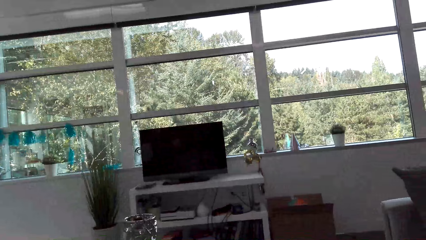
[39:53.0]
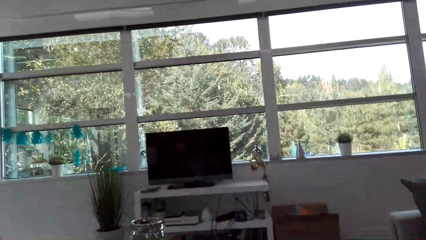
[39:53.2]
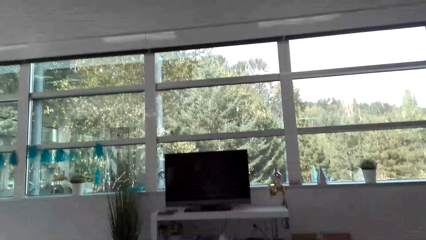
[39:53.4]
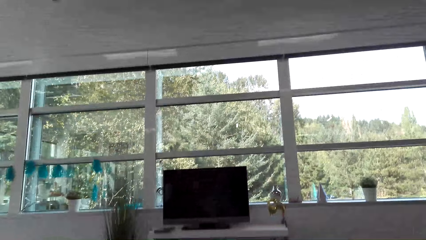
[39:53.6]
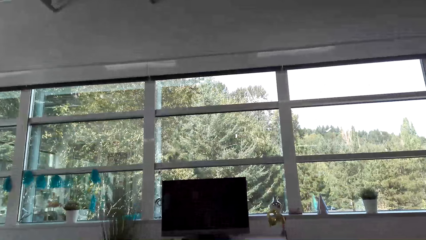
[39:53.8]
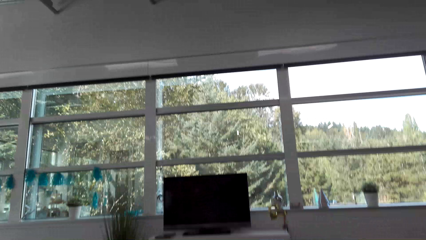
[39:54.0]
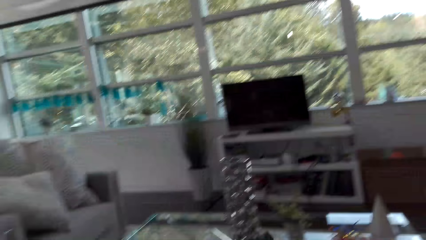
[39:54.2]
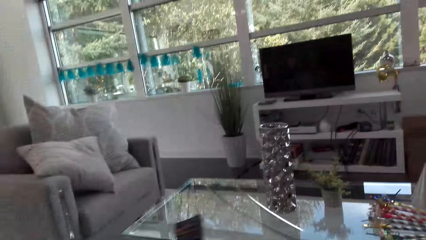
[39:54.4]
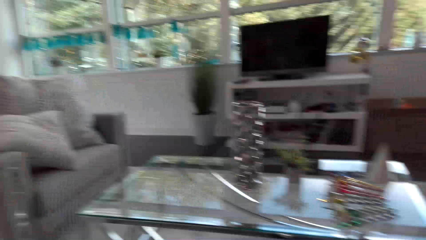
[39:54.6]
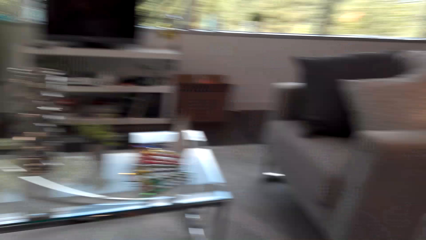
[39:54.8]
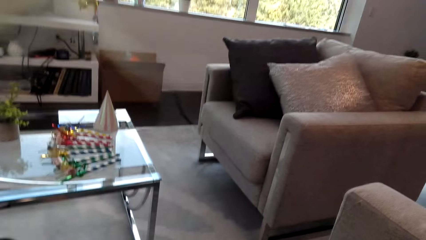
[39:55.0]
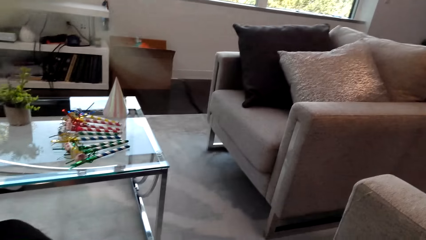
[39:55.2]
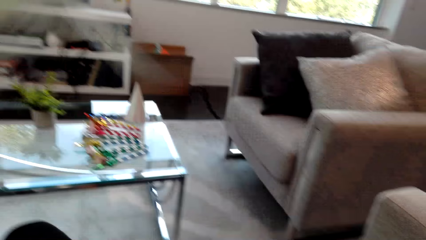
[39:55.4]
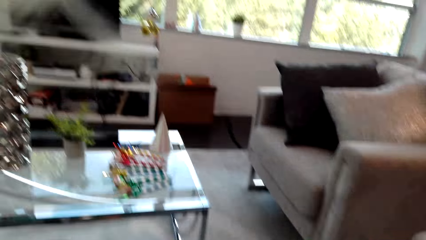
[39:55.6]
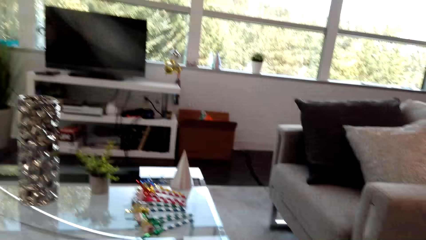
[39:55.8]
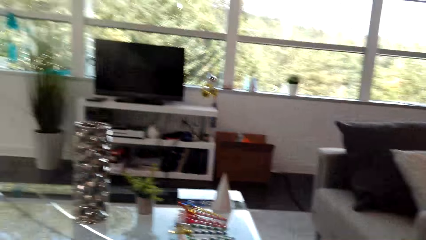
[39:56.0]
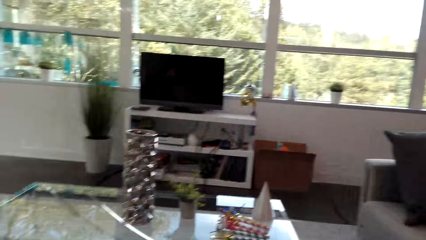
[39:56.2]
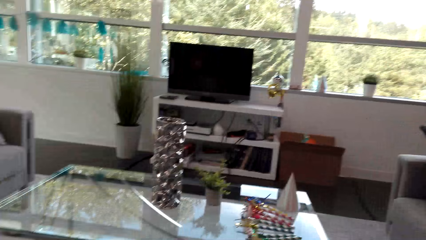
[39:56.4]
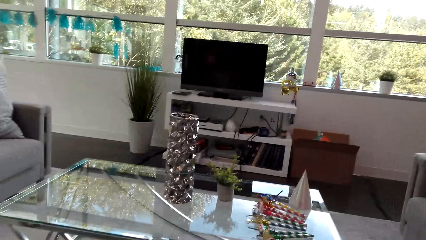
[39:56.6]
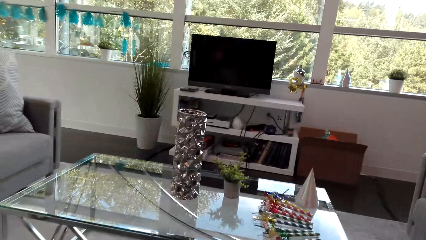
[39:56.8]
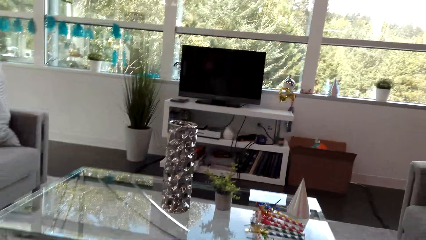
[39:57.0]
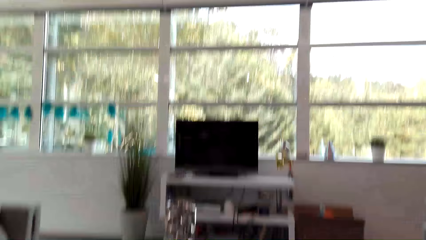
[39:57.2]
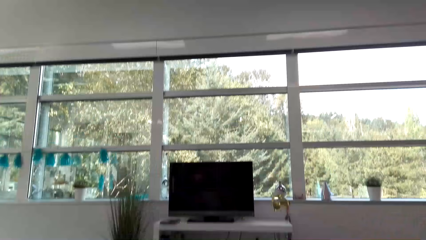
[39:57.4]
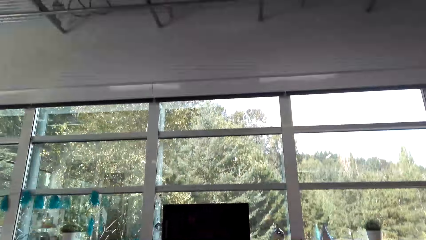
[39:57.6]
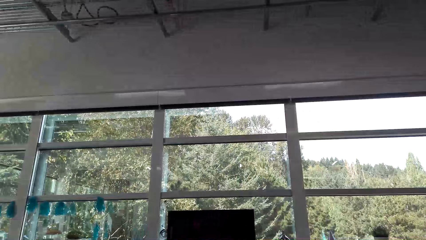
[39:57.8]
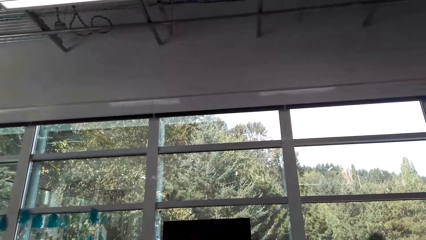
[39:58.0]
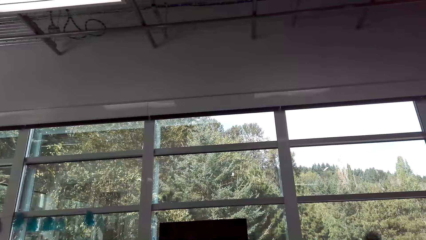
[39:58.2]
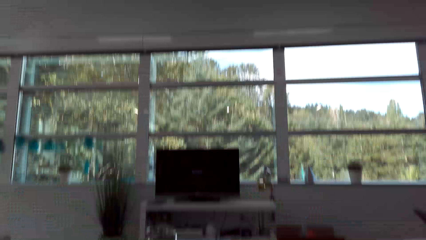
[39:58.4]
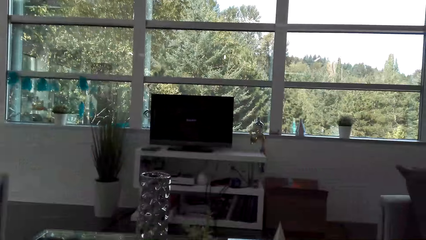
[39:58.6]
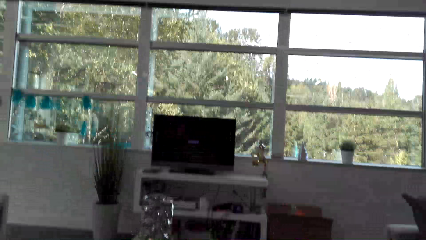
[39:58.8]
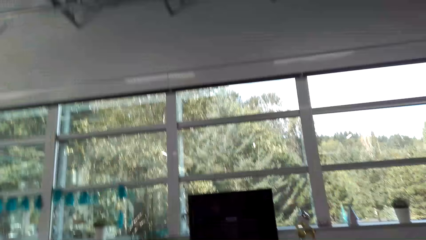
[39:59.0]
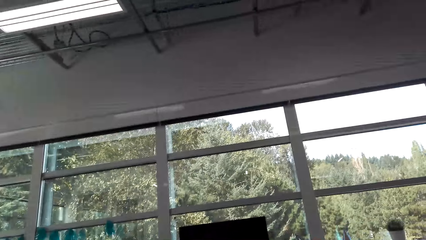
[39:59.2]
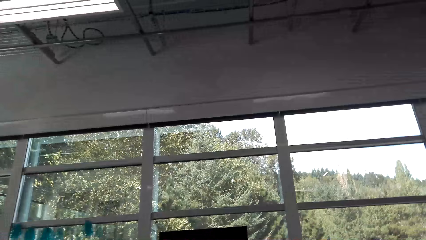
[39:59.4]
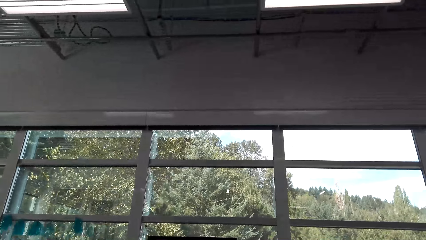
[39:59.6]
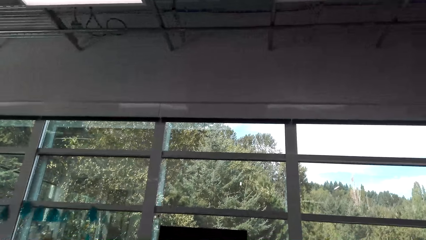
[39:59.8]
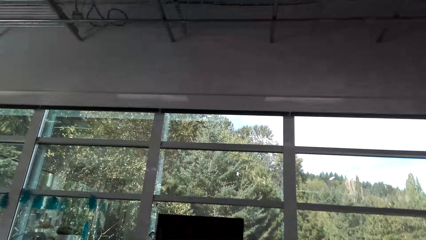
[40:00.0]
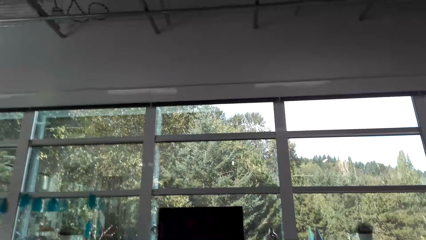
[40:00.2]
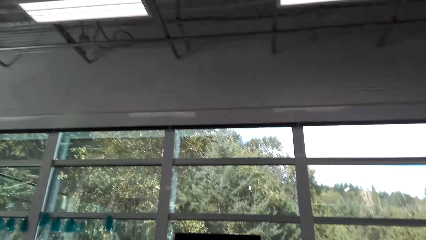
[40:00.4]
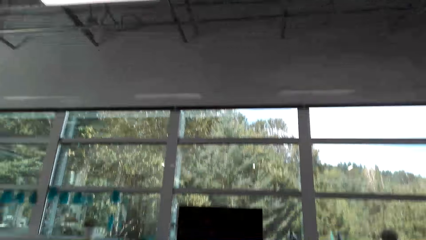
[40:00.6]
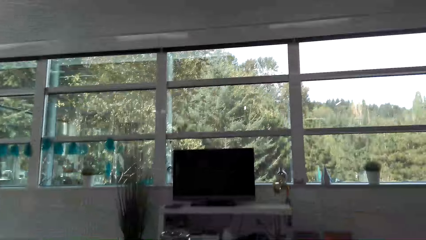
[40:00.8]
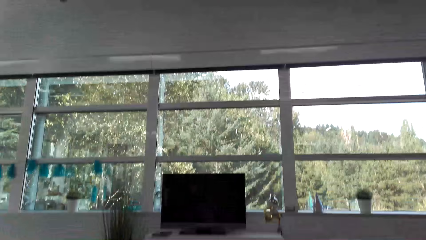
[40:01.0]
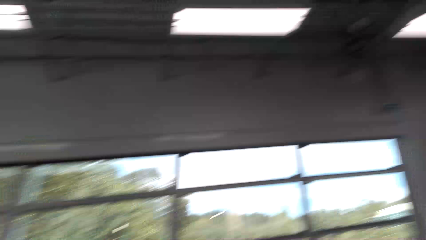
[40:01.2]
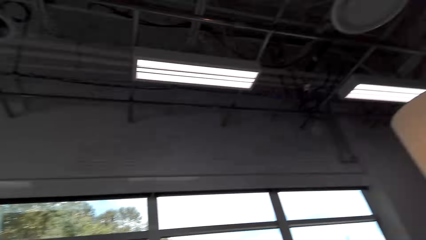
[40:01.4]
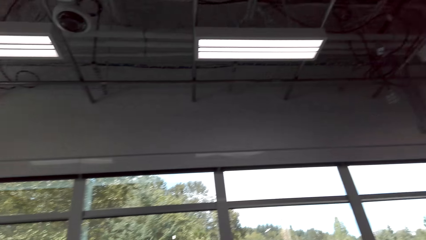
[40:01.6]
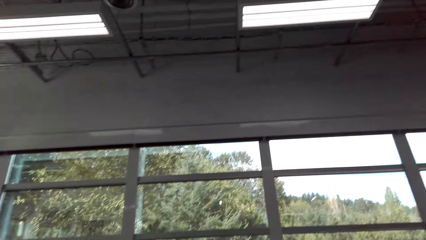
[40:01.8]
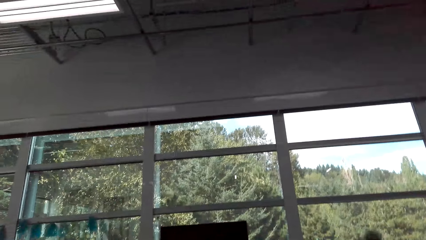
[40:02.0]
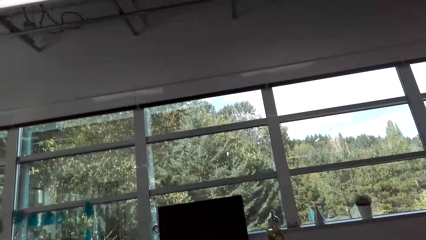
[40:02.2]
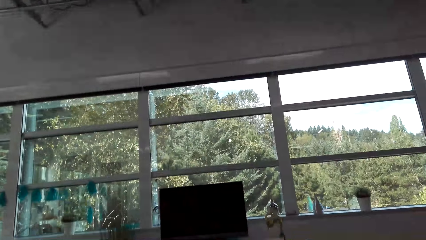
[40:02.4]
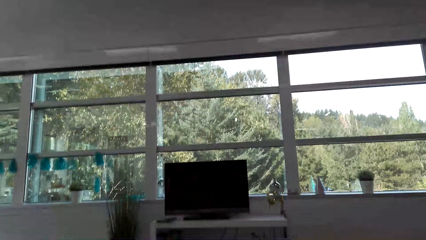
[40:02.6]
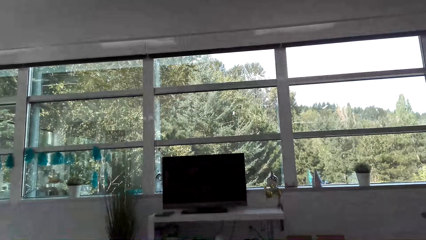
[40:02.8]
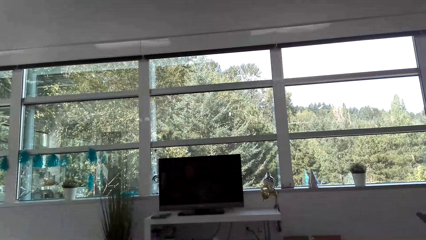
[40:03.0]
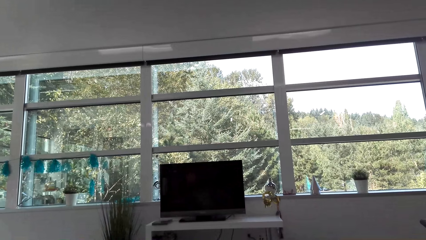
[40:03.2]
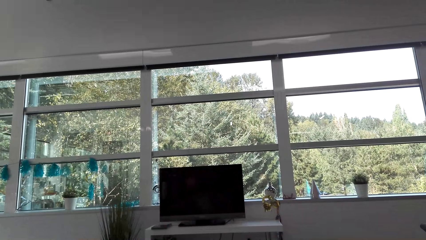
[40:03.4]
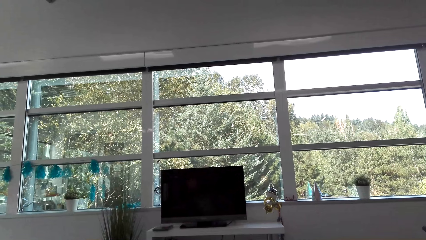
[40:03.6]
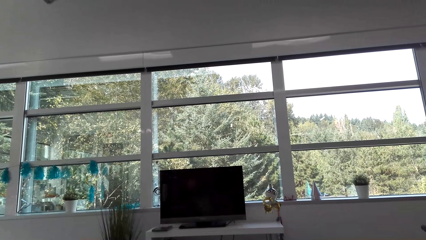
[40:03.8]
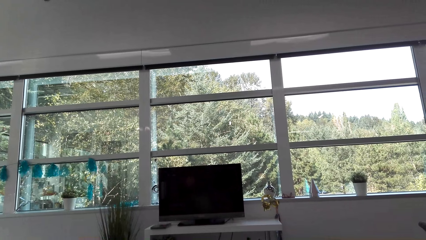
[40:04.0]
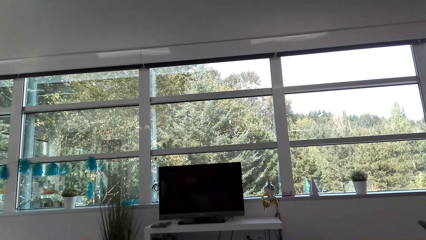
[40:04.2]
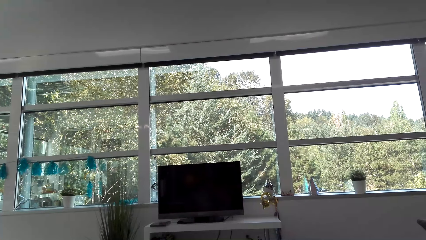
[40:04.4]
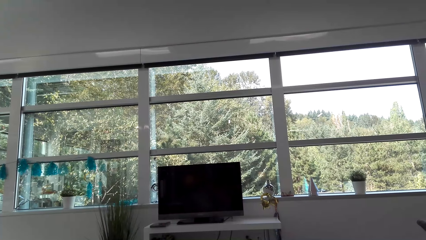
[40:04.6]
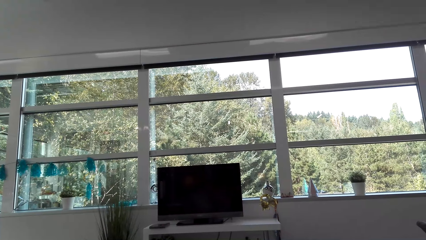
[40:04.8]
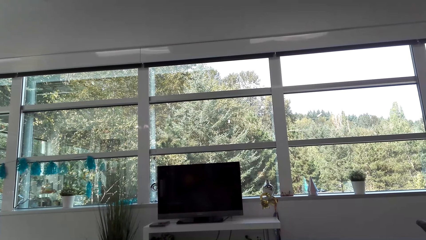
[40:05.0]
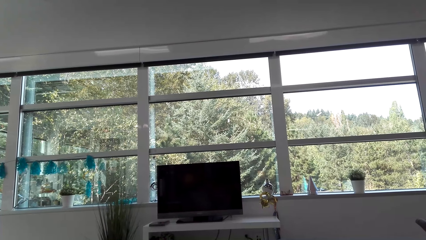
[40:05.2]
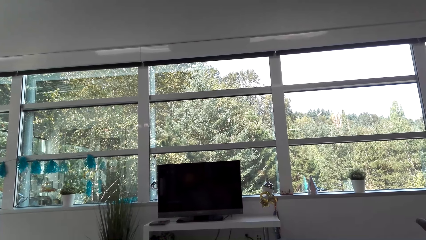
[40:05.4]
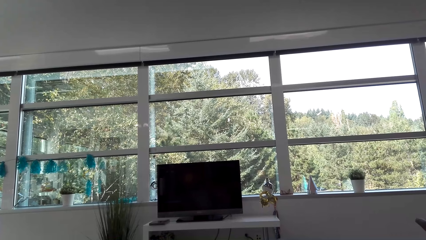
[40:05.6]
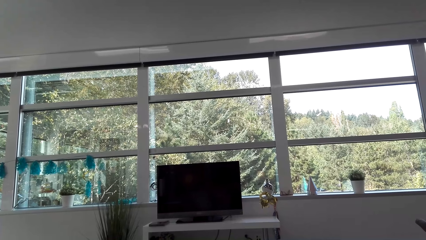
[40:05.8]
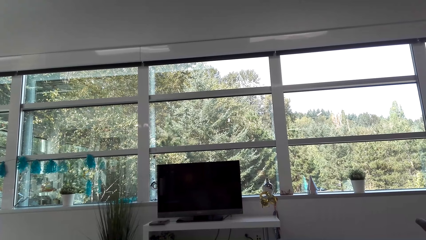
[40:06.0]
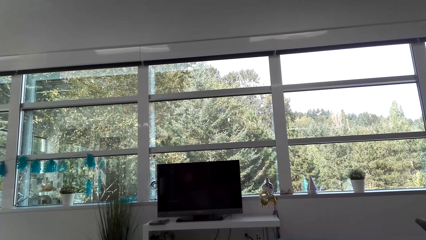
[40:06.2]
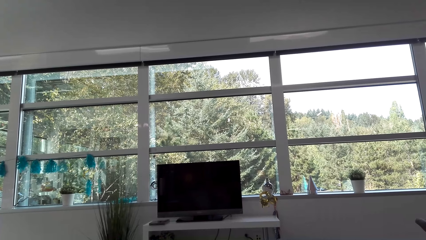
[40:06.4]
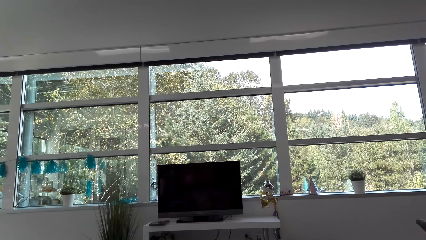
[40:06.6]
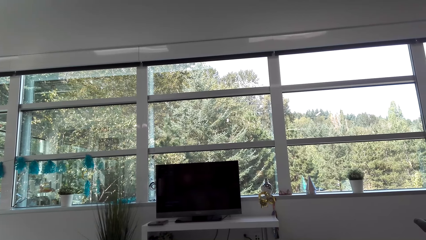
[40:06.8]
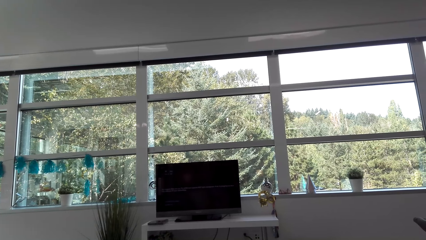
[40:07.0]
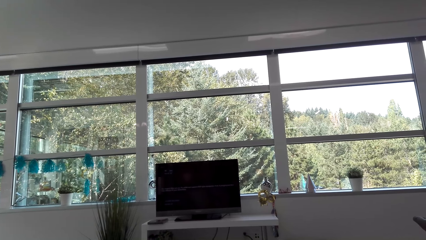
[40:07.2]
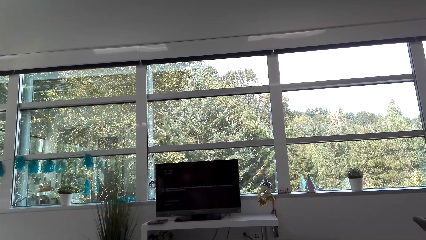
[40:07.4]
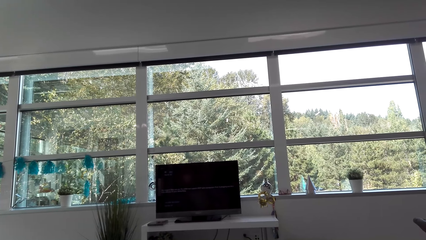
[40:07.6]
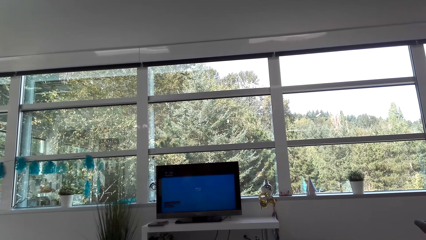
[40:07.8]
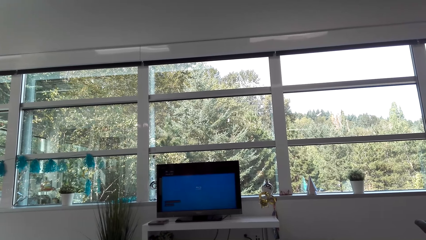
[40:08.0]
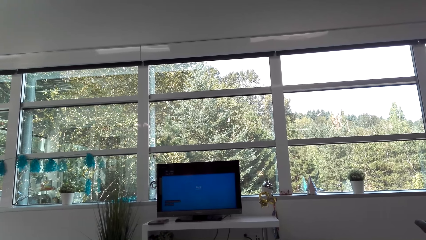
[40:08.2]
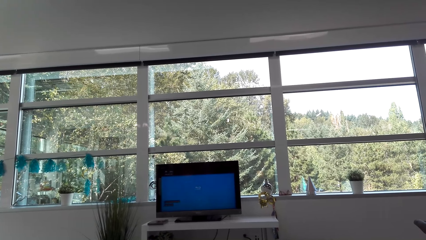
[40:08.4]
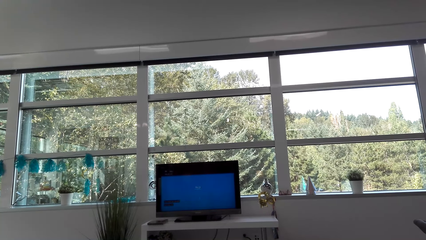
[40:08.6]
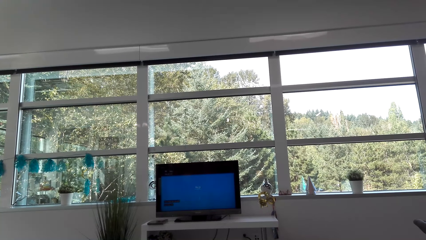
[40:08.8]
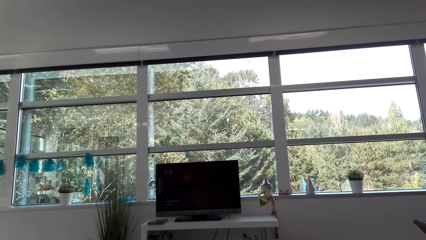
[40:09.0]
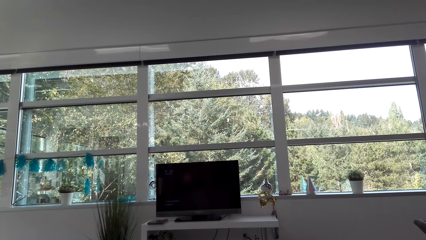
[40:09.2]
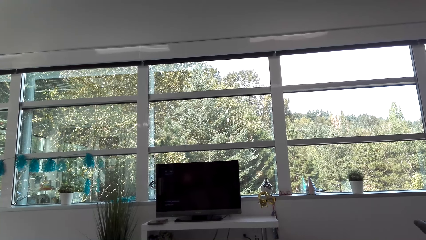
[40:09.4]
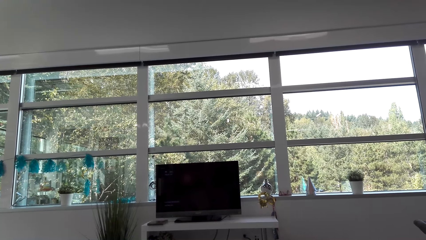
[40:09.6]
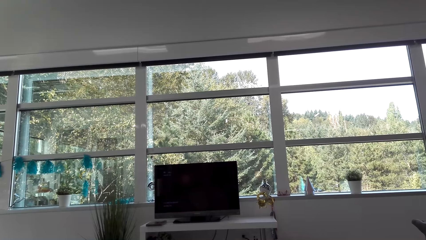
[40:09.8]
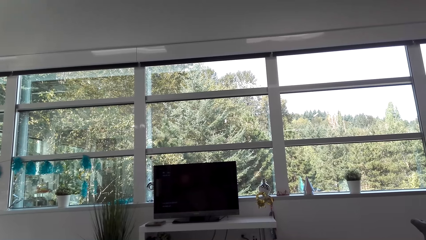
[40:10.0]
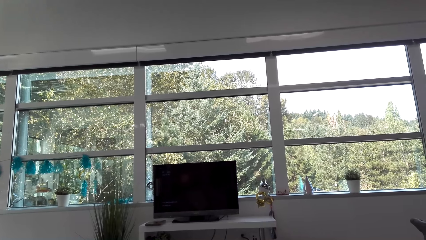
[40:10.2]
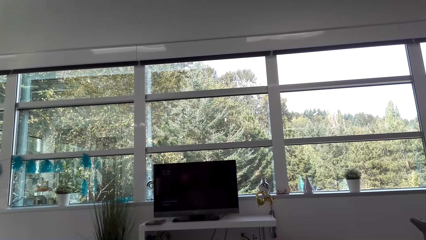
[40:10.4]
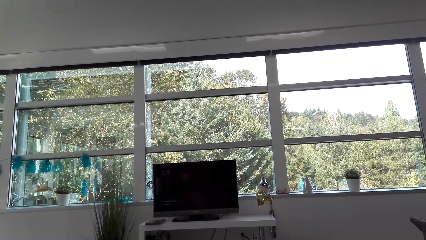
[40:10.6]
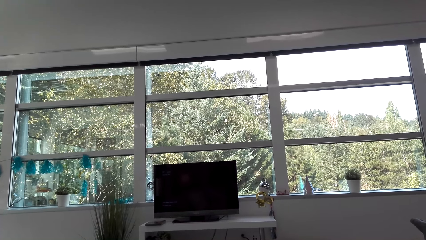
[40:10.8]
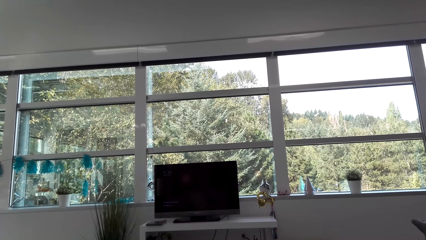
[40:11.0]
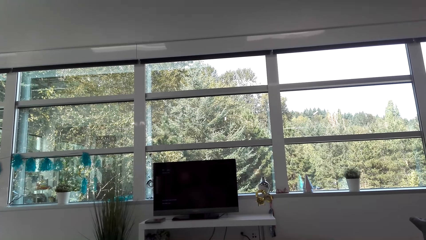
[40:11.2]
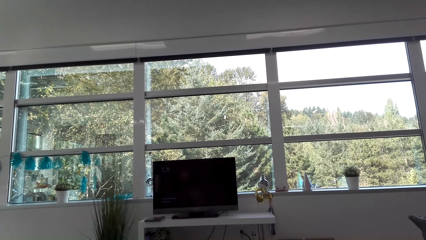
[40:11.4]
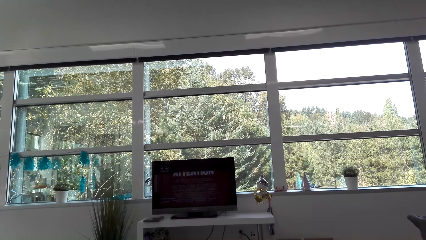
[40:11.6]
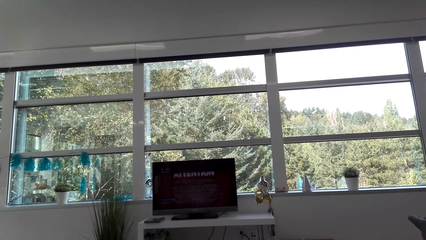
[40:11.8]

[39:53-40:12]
The camera wearer looks around the living room. They switch on the television.
